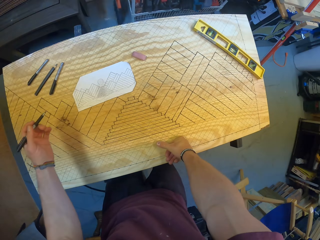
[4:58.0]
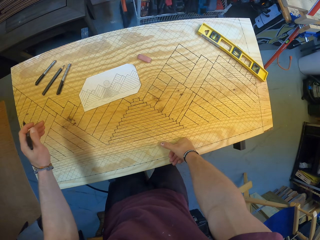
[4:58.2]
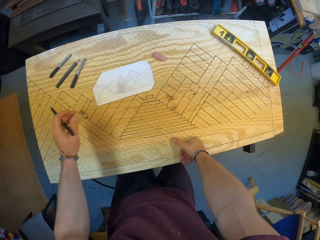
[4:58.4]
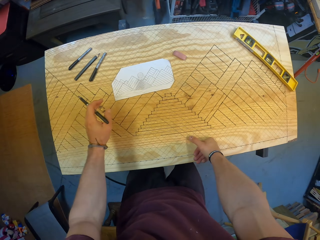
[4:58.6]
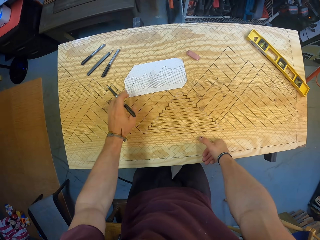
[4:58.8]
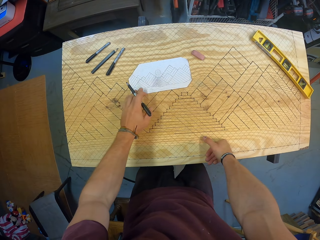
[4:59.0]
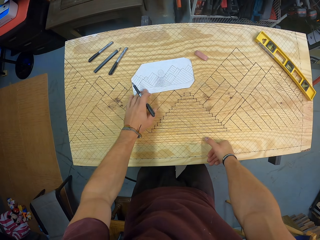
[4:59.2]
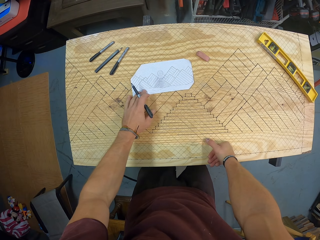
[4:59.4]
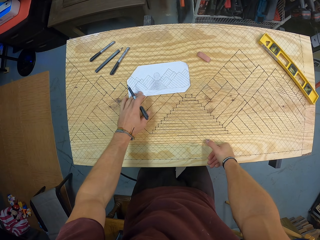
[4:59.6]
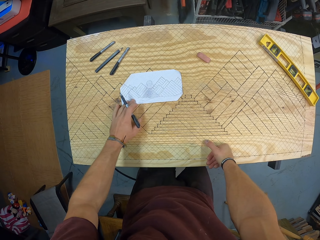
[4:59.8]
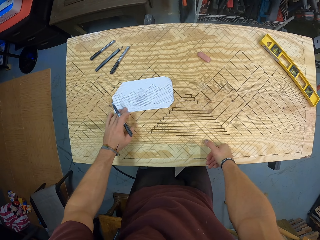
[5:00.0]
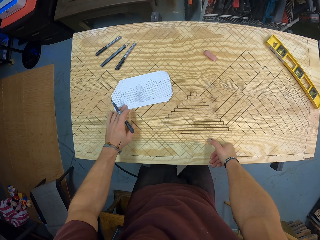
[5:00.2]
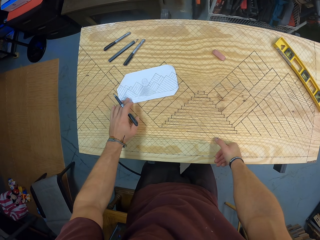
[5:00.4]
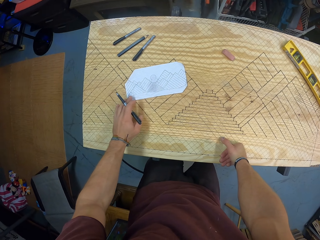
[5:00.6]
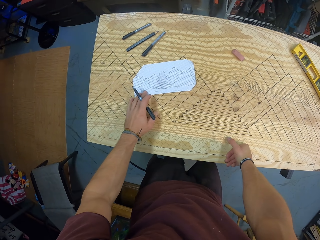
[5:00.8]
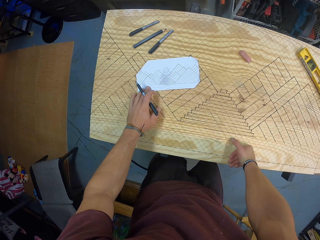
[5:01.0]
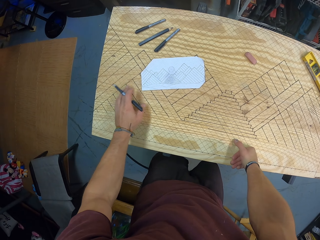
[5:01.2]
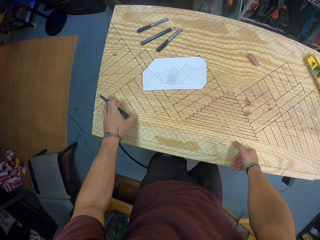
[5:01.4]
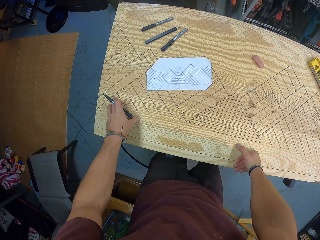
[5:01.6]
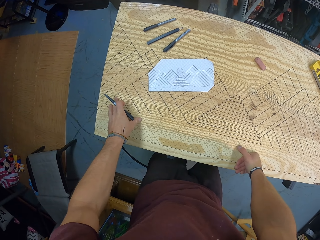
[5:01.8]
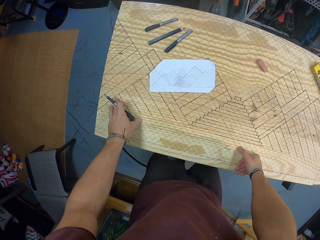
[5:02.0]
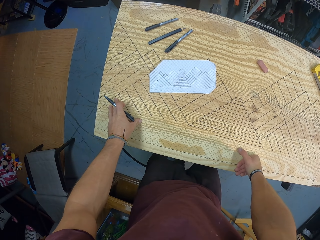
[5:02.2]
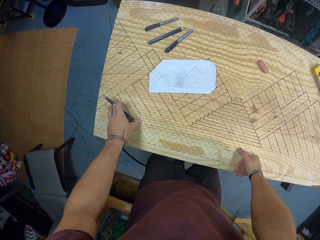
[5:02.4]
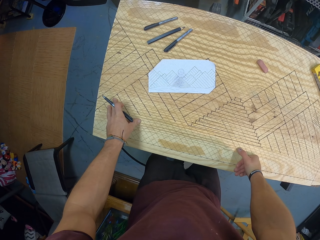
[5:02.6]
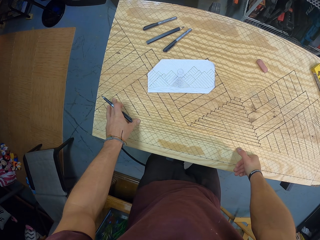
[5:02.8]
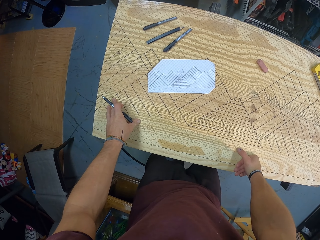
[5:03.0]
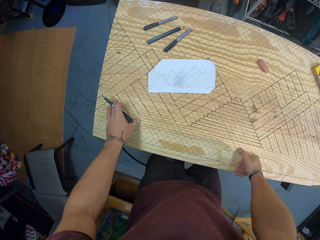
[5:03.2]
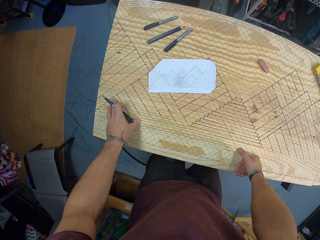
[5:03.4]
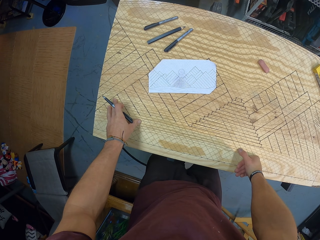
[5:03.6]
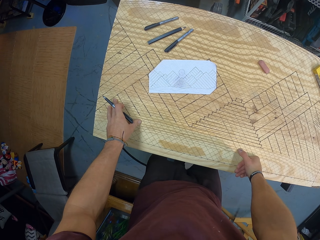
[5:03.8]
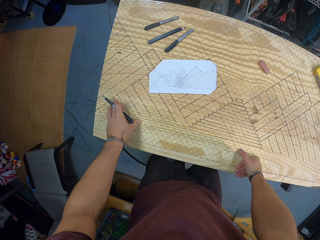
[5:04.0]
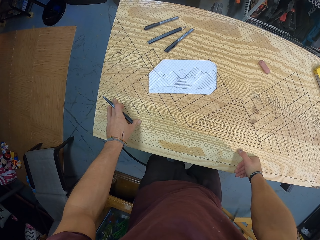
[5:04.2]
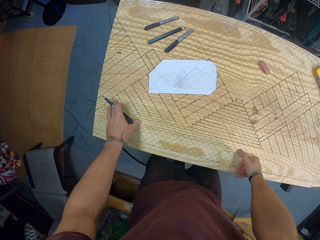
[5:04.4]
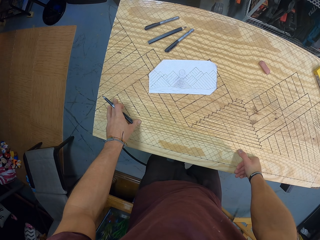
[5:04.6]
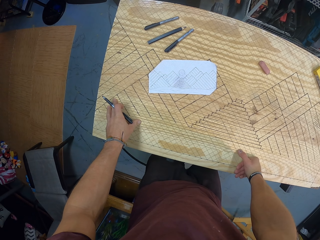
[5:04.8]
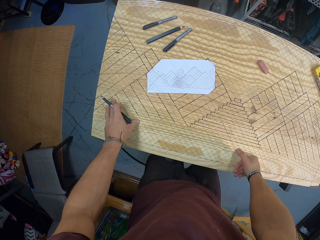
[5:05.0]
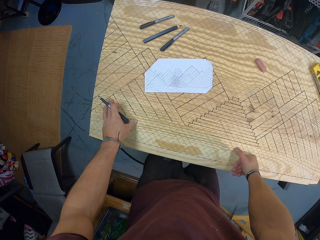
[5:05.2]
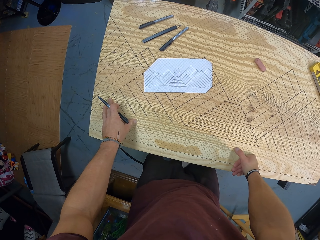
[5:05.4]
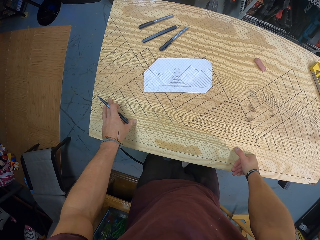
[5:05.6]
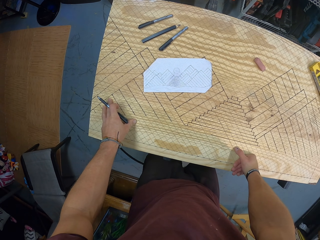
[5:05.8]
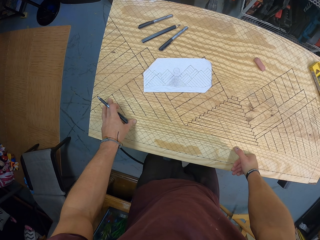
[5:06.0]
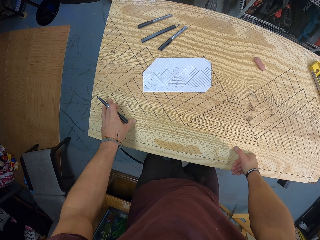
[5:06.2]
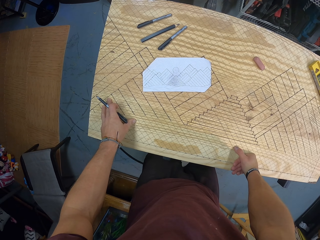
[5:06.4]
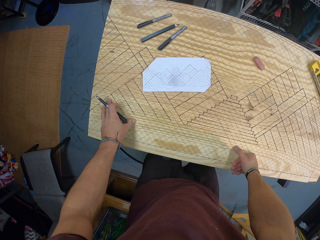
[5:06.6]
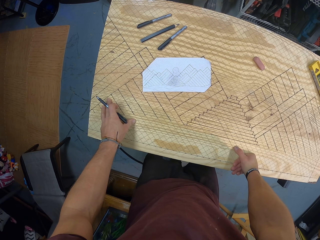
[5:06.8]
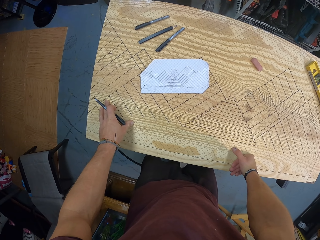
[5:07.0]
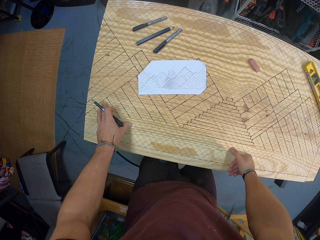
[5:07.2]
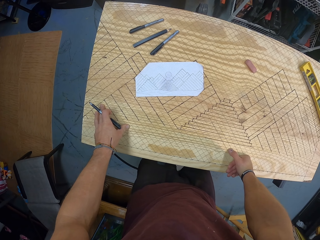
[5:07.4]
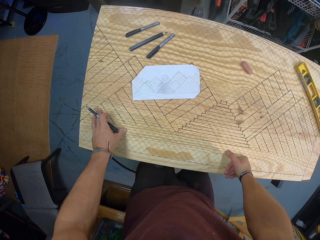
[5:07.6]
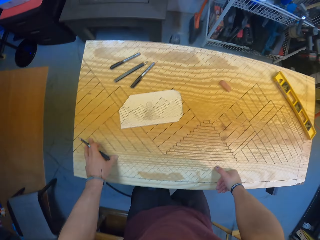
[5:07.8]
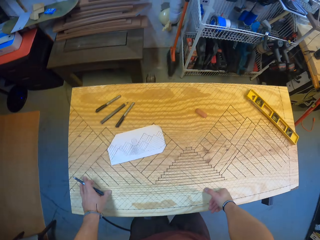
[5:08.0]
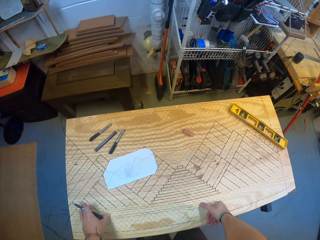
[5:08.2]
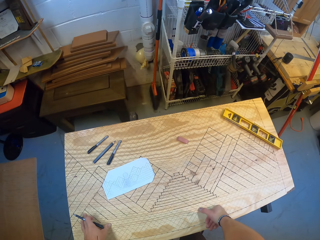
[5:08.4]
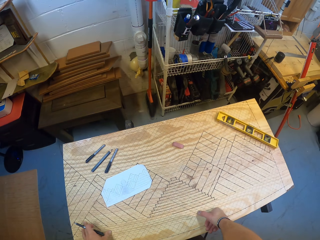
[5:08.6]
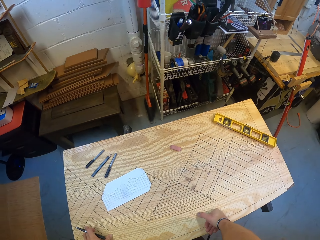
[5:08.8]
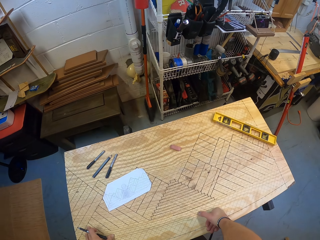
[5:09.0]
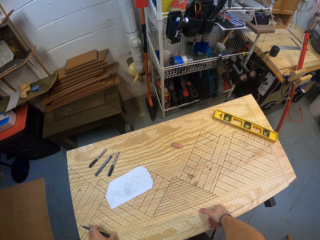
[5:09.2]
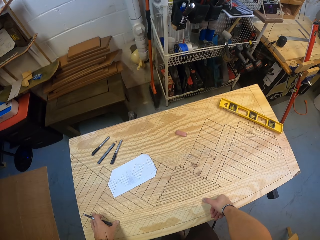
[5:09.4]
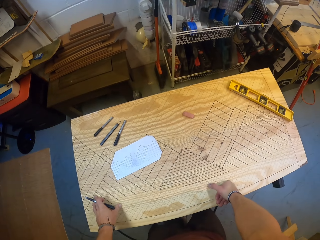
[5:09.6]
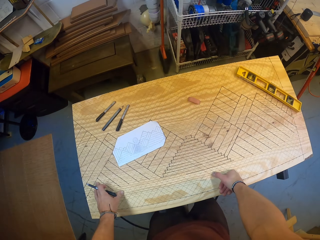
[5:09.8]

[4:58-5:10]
The camera wearer looks at the board. He moves the paper on the table with his left hand. He places his left hand on the table.

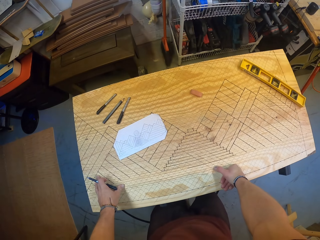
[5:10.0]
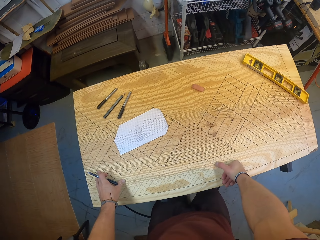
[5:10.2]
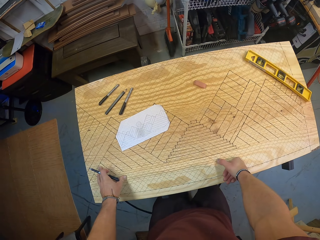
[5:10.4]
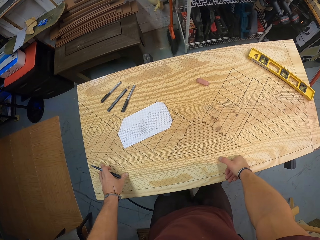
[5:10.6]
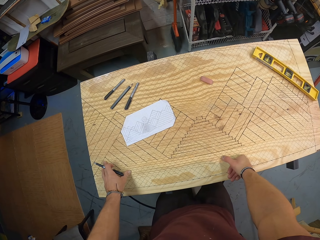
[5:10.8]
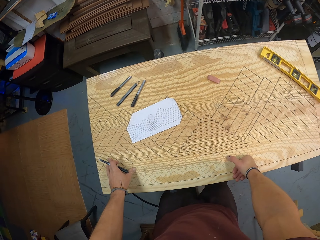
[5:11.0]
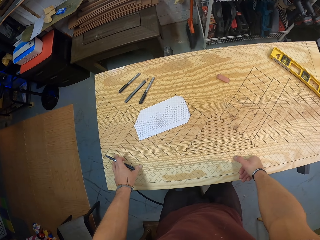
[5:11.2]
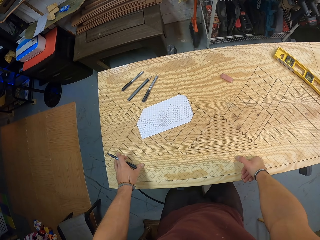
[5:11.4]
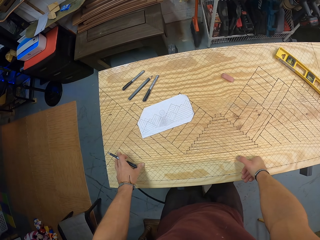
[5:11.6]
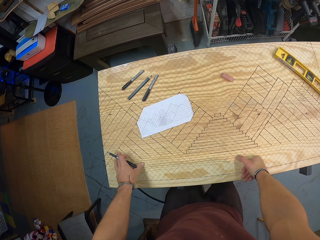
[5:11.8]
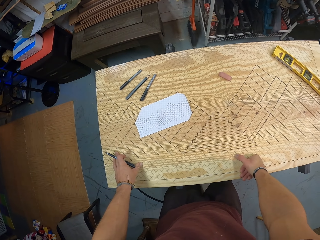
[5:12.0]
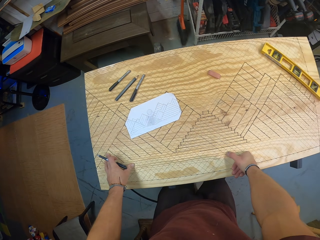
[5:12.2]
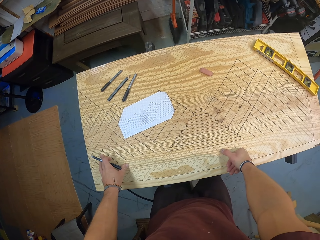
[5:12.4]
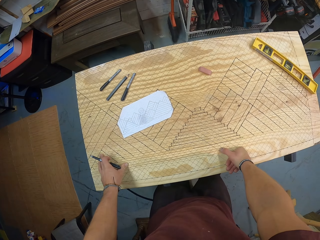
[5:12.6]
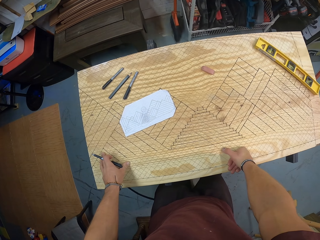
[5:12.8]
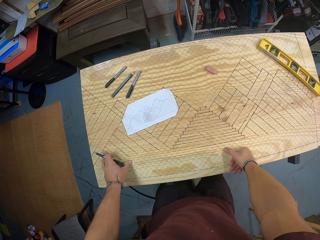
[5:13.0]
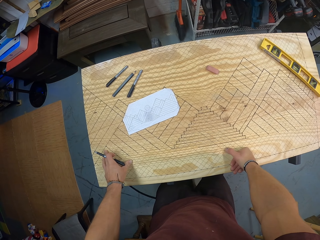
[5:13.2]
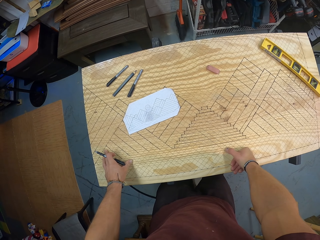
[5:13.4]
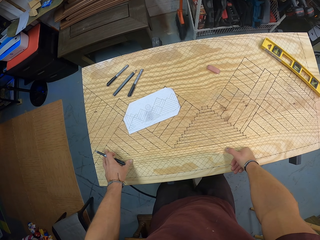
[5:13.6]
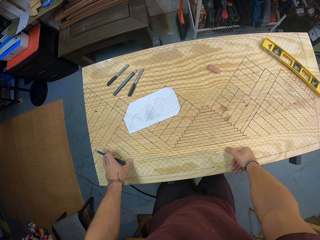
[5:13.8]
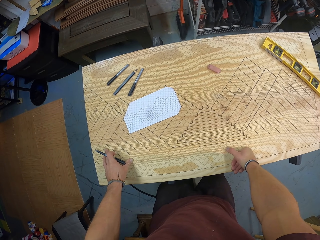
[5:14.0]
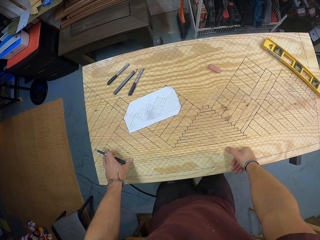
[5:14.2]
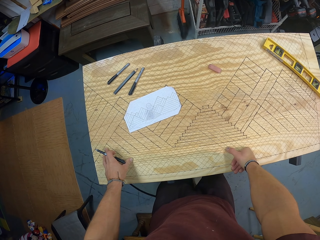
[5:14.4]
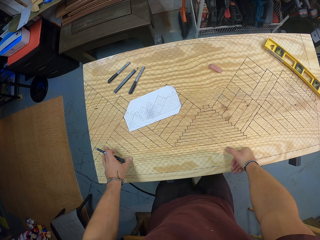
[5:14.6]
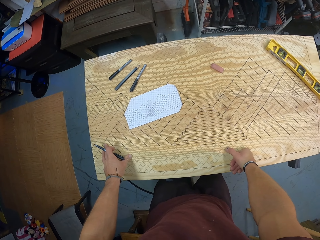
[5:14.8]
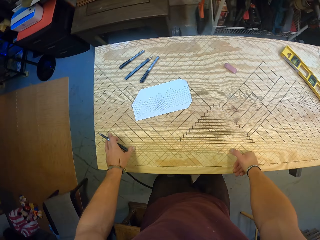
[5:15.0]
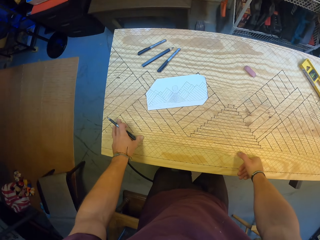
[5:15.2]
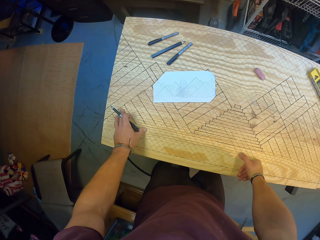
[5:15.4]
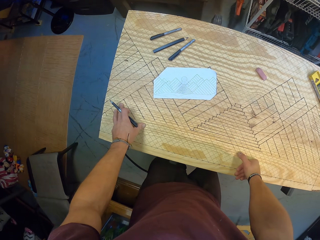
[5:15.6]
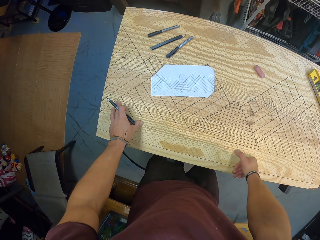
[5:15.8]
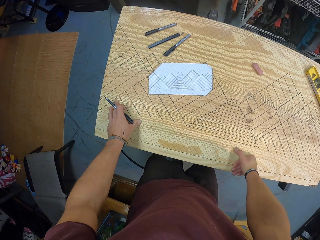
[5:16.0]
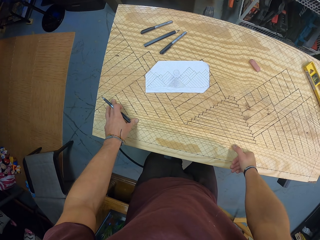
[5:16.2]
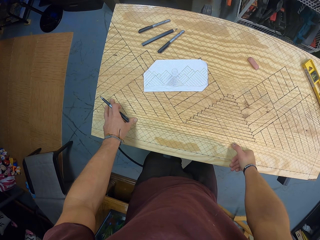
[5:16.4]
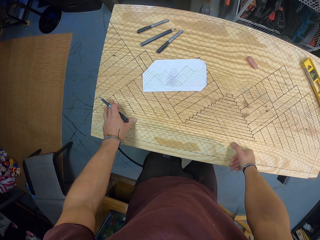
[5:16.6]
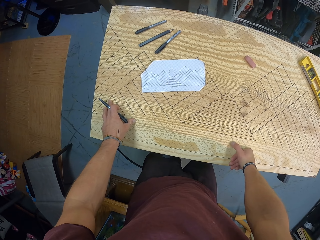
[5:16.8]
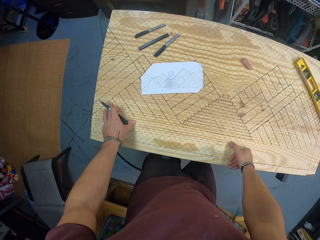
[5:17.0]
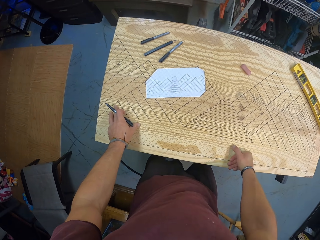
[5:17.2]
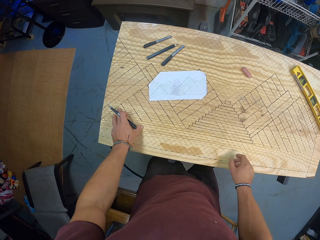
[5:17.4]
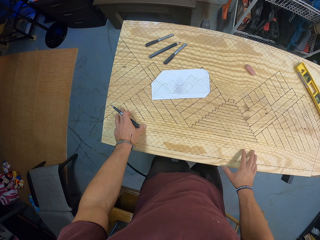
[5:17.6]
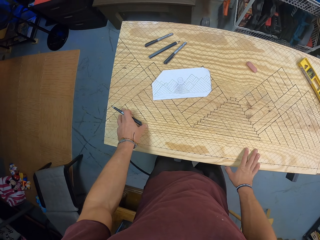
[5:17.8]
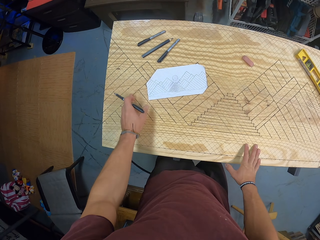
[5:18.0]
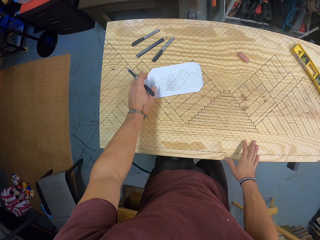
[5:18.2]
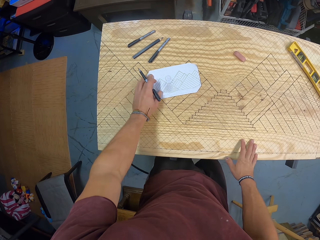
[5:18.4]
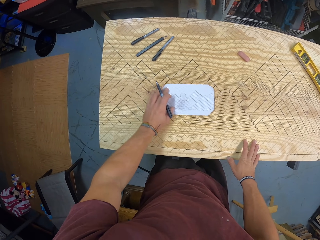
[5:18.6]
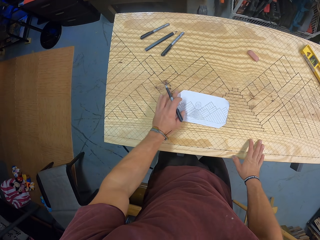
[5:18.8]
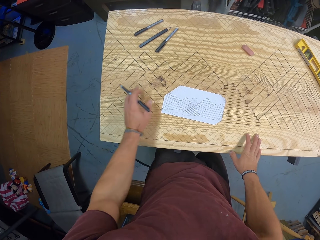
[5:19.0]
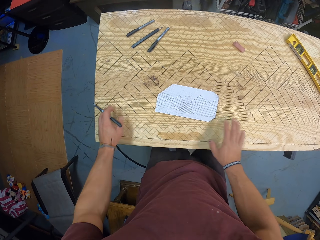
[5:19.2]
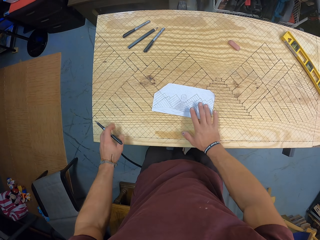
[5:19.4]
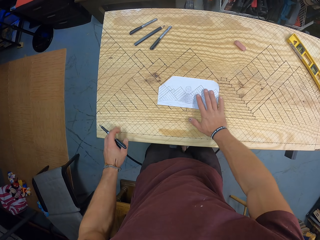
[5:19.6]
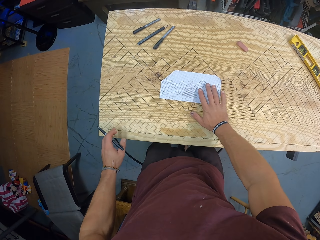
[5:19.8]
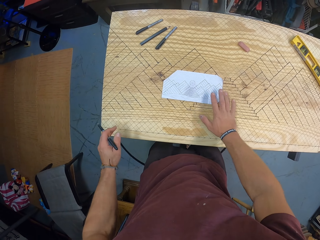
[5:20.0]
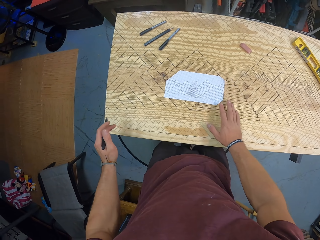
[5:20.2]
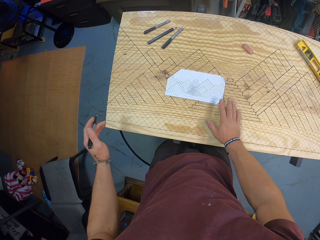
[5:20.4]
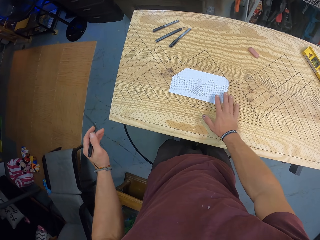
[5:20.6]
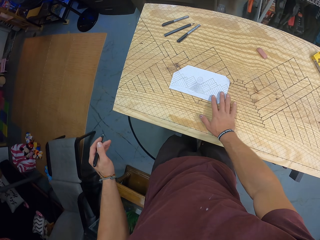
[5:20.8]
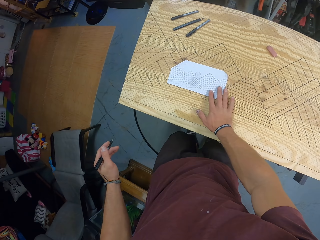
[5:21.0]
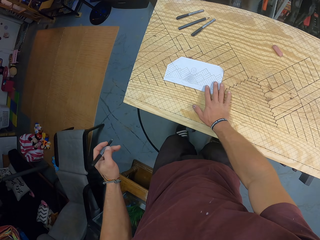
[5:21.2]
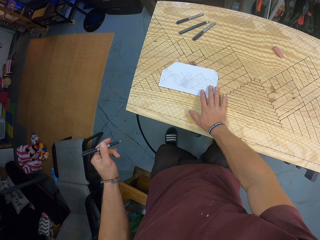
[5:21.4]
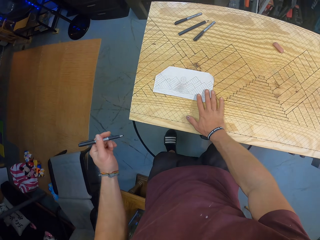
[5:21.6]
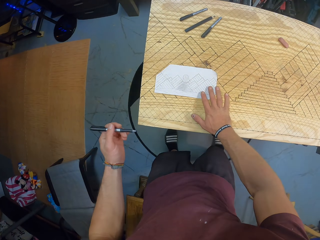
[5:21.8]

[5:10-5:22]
The camera wearer moves the paper on the table with his left hand. He moves the paper on the table with his right hand.
